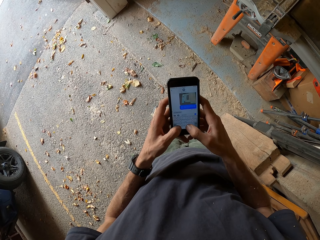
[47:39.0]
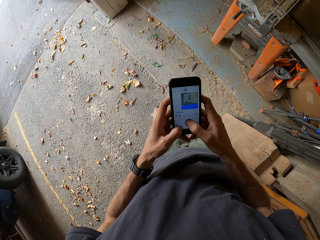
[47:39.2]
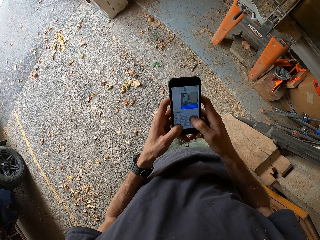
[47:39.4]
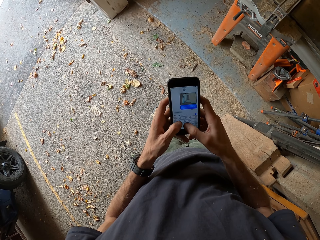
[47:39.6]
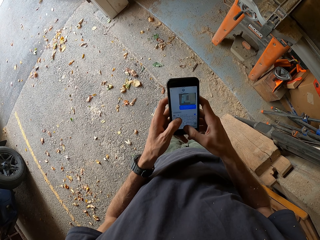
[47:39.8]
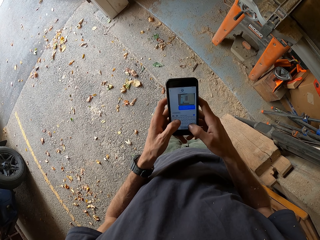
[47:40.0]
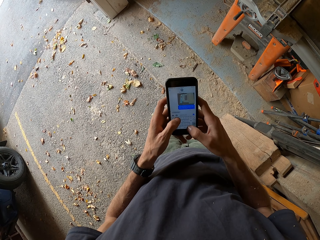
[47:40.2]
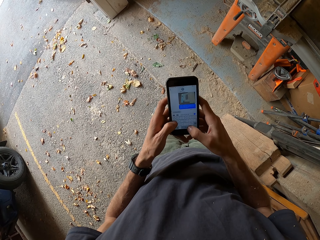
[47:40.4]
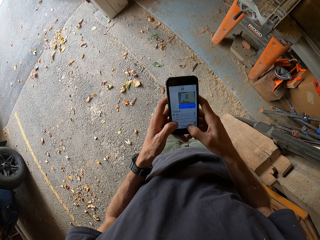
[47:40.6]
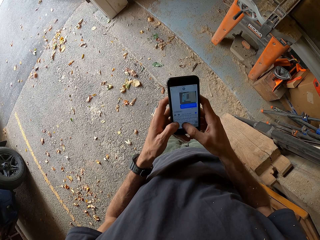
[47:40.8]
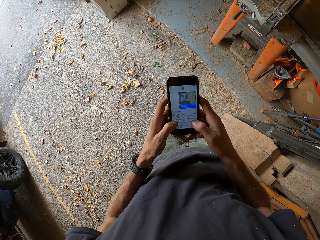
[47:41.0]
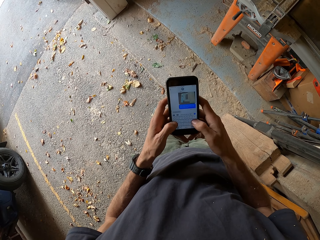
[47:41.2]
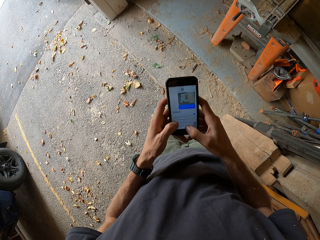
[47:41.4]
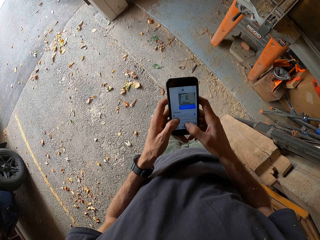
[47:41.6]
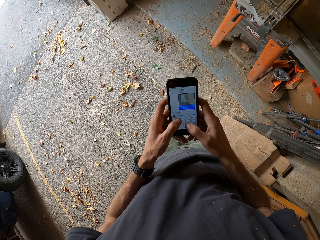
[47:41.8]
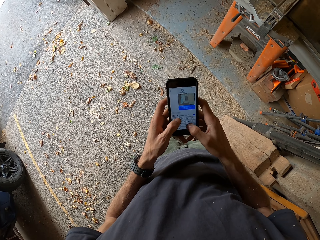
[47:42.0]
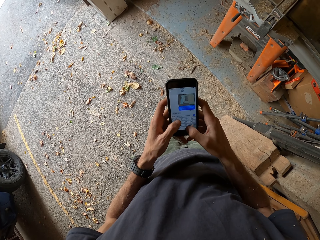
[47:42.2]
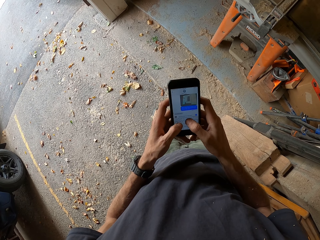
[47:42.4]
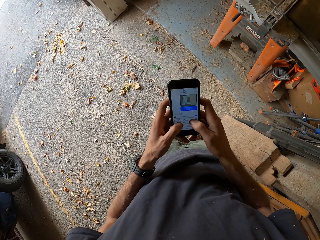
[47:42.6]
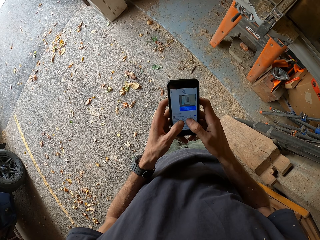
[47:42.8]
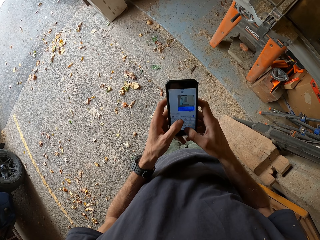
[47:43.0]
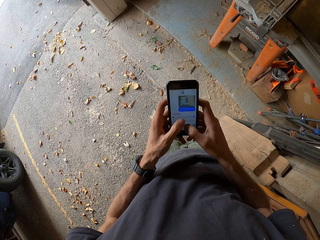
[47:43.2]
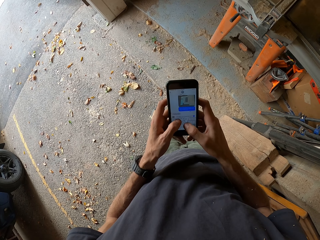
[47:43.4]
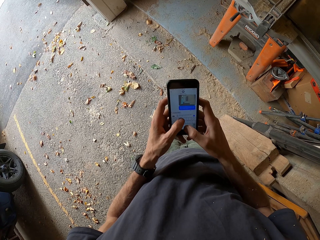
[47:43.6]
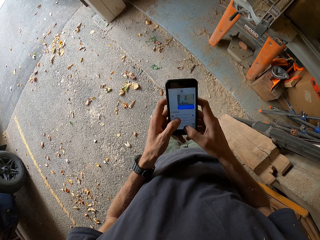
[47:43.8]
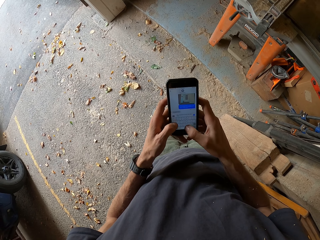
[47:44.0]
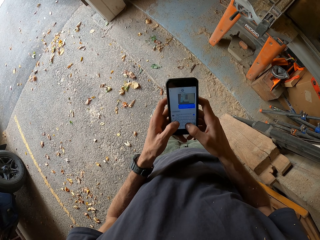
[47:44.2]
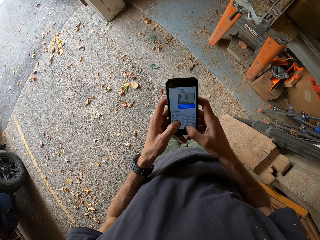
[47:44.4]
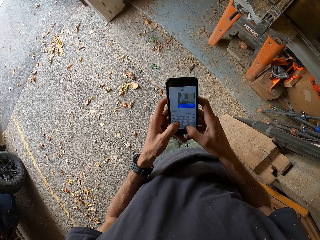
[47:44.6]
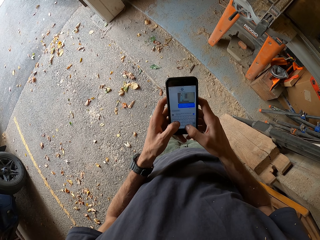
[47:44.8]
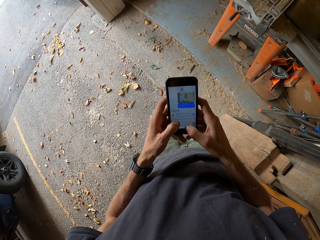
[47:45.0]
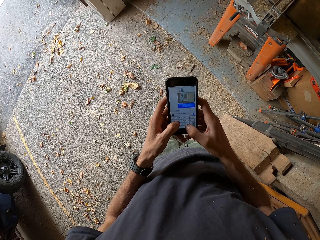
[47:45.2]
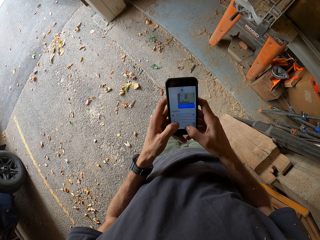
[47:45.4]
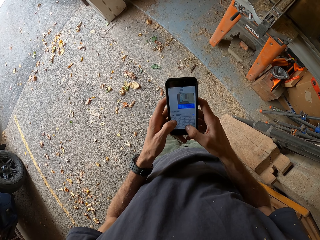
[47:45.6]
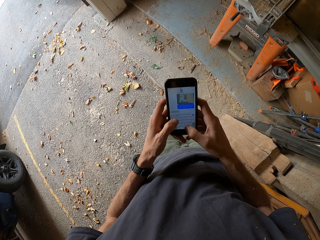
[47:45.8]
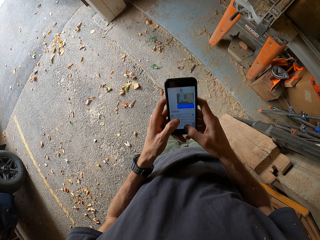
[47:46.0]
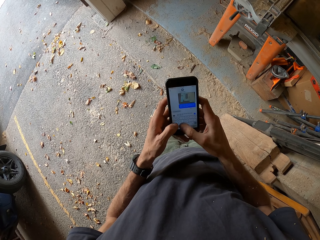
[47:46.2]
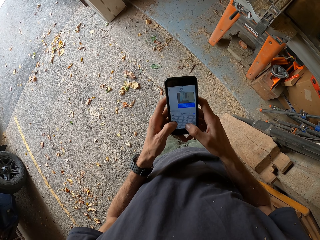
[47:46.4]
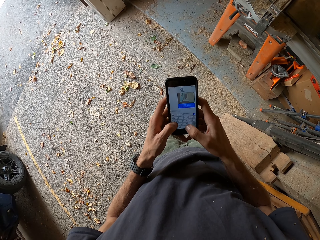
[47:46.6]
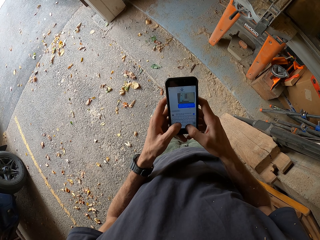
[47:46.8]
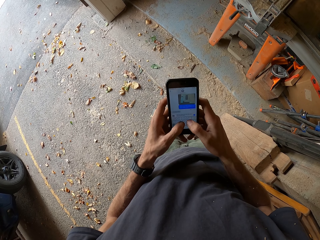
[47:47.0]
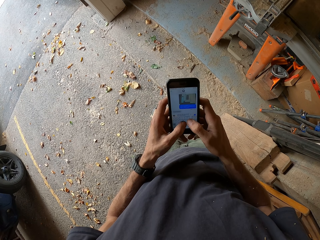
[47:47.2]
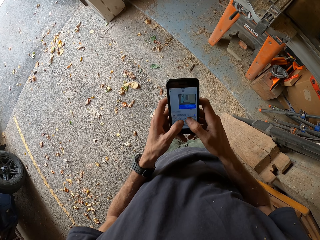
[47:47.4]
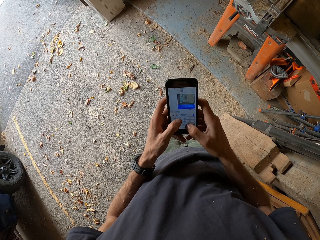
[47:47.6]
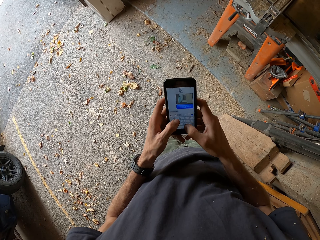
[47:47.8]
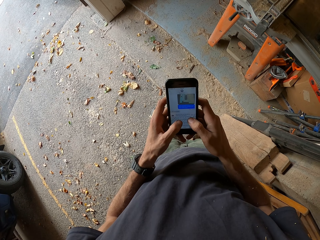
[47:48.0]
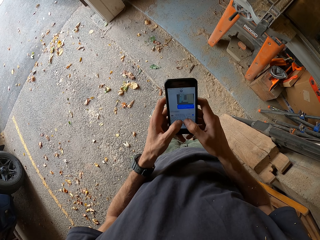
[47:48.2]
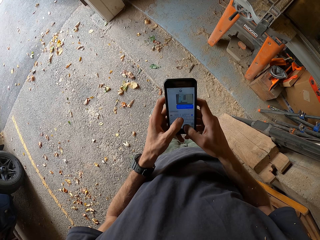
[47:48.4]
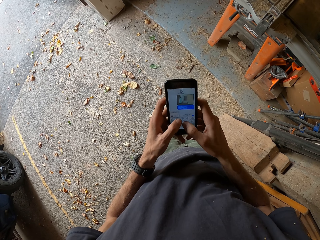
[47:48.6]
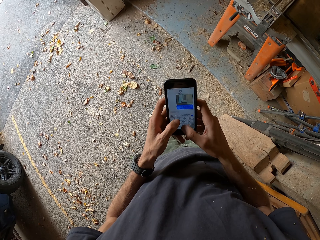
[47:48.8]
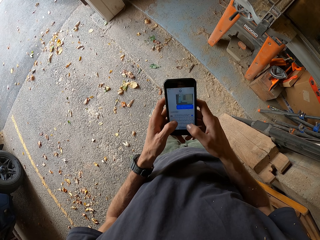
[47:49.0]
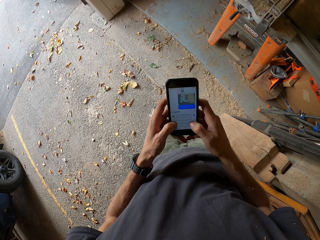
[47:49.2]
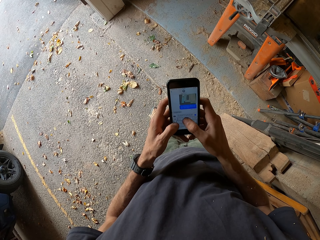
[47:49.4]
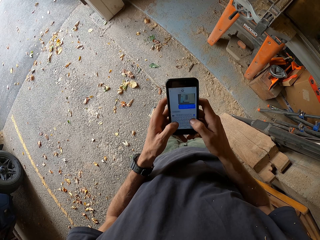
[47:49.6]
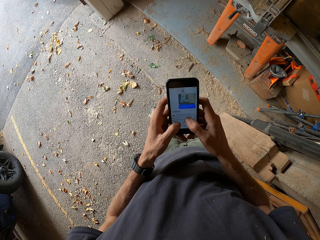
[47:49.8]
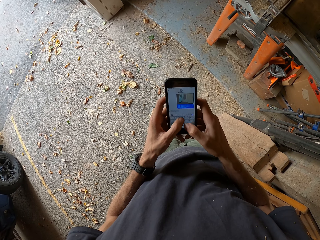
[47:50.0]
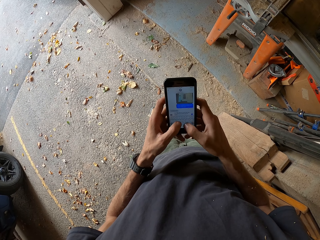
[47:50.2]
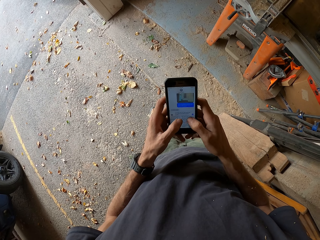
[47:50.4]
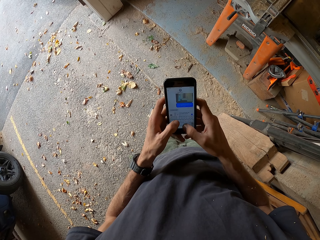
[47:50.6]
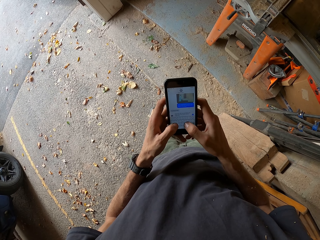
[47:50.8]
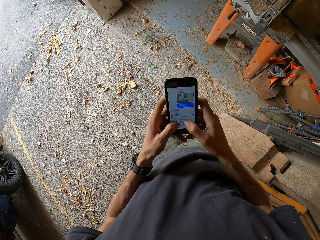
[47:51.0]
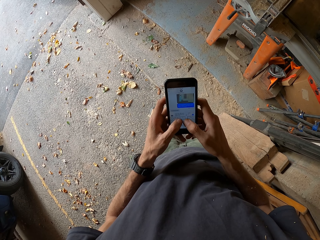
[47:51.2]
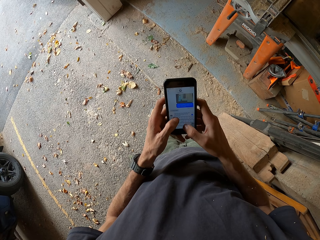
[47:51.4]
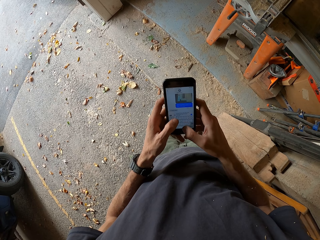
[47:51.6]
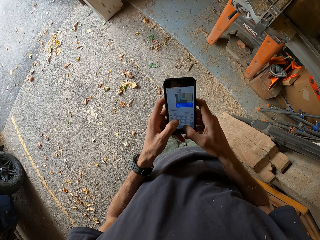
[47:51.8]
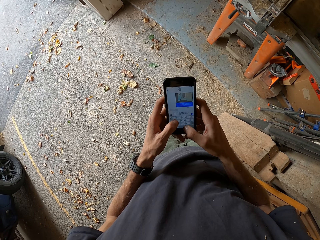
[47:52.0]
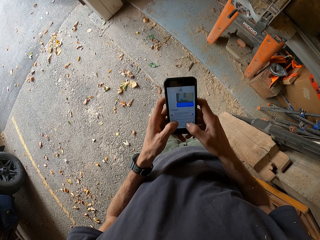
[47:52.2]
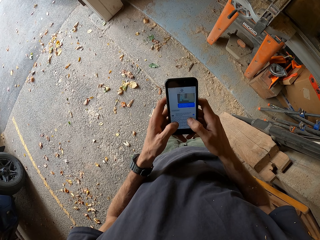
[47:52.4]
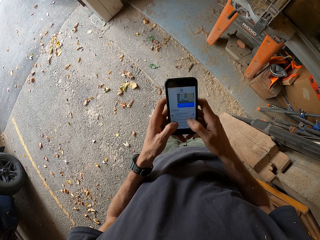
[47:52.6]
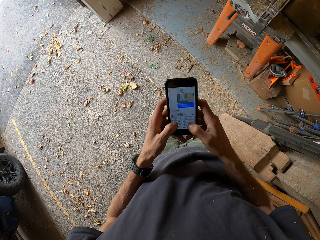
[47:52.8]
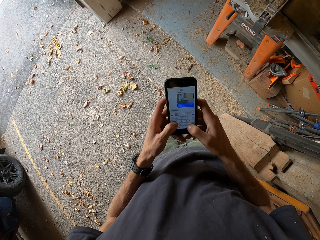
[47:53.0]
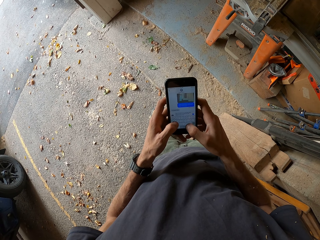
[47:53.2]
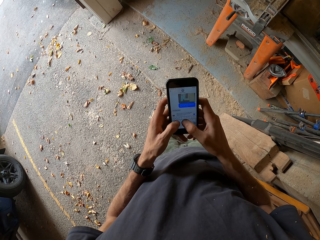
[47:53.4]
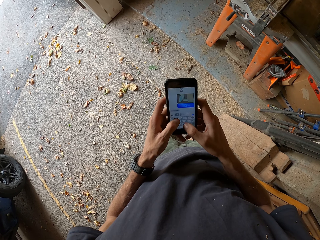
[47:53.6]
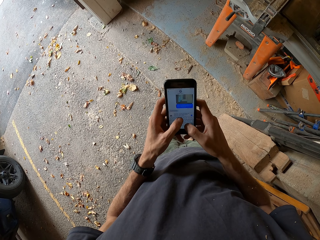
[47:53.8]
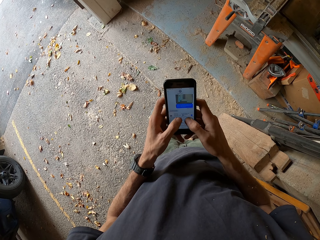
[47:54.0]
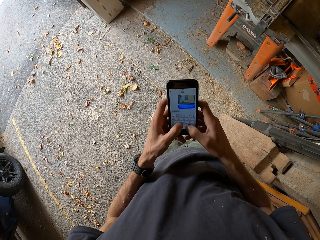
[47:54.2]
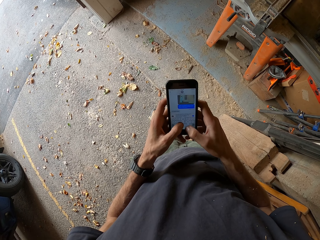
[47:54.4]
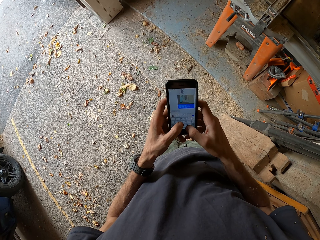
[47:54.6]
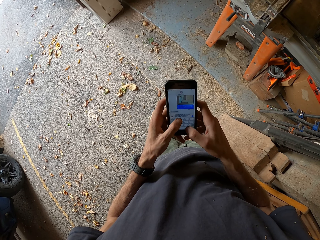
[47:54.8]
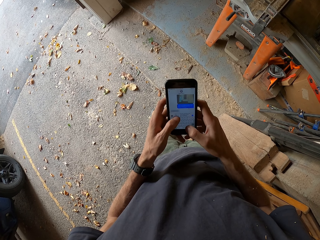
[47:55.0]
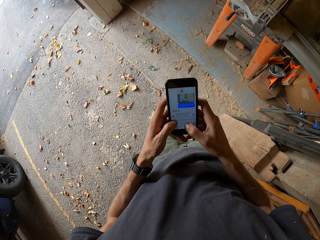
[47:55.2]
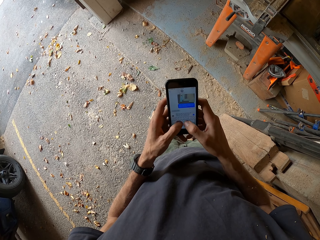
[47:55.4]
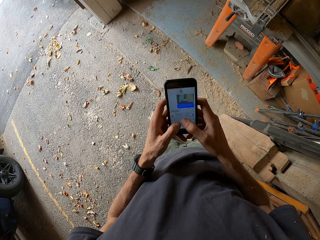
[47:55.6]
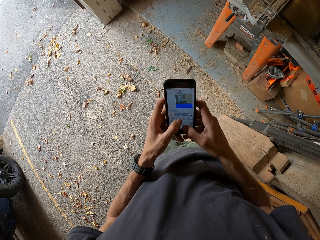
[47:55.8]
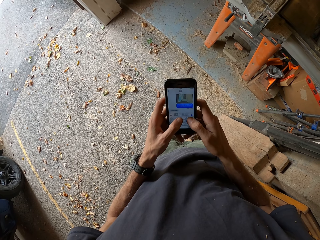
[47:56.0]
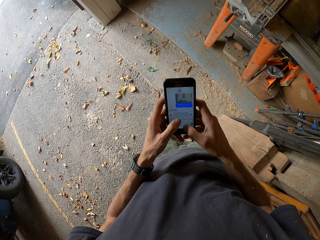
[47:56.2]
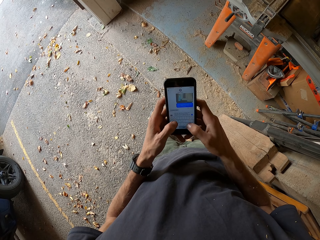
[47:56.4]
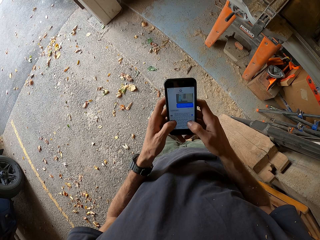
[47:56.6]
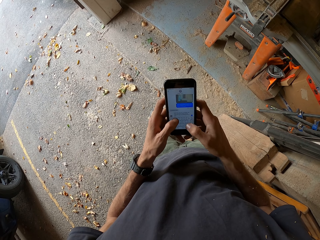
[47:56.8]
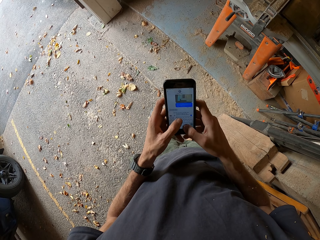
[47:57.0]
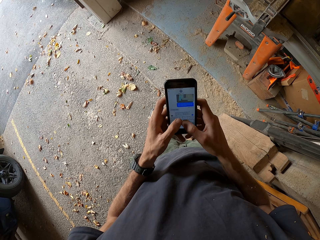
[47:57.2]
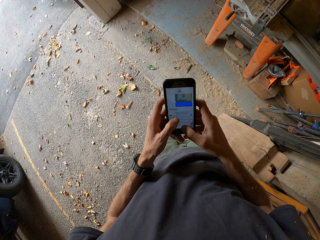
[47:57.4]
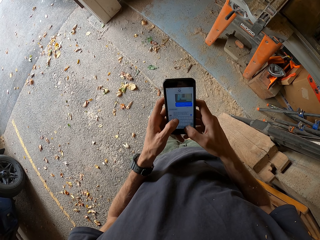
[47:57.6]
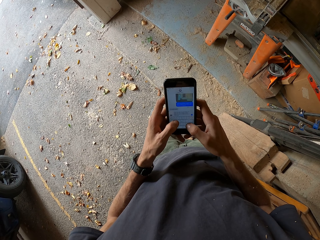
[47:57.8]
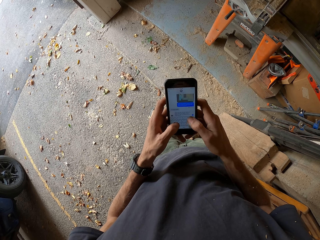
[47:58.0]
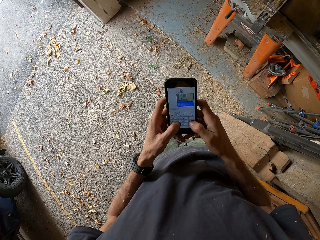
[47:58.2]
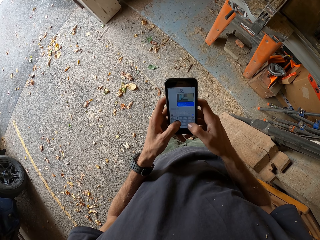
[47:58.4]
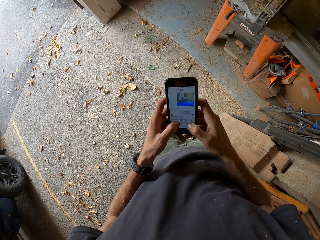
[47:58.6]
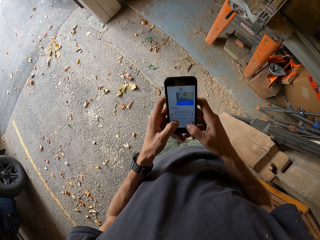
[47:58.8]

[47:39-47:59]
The camera wearer handles his phone.

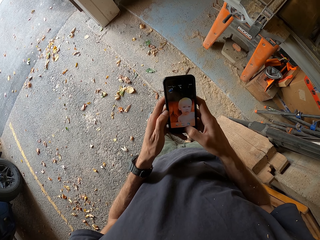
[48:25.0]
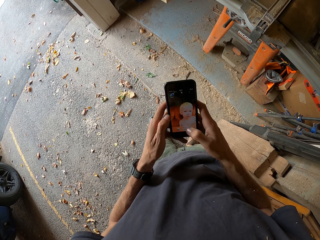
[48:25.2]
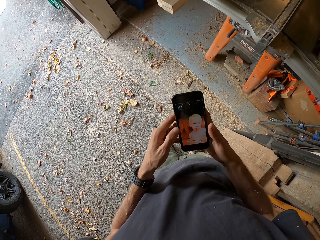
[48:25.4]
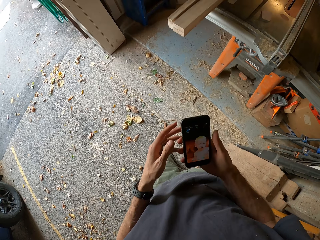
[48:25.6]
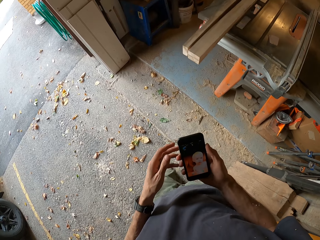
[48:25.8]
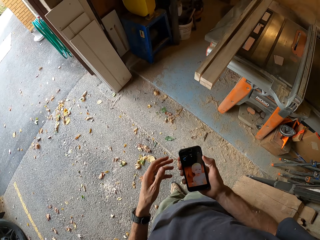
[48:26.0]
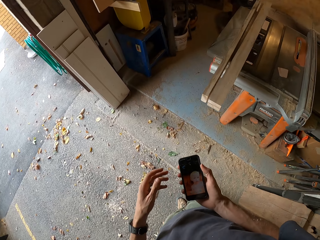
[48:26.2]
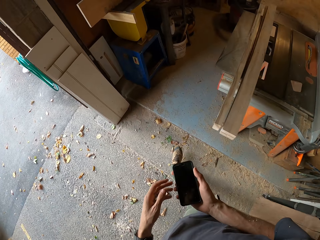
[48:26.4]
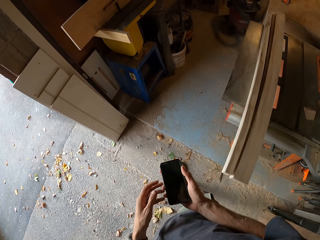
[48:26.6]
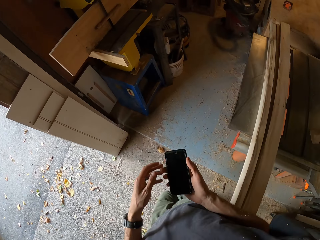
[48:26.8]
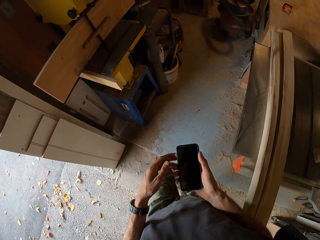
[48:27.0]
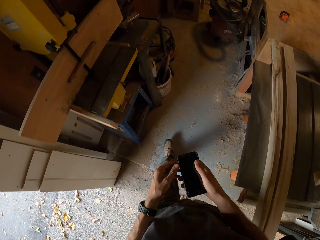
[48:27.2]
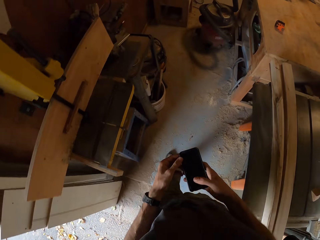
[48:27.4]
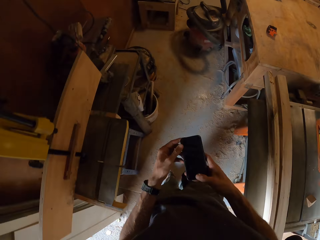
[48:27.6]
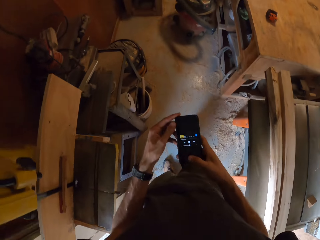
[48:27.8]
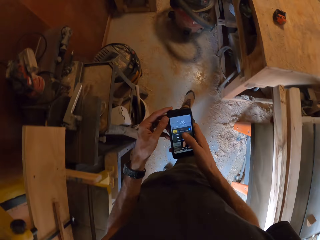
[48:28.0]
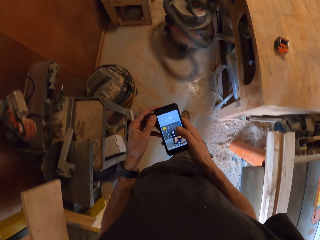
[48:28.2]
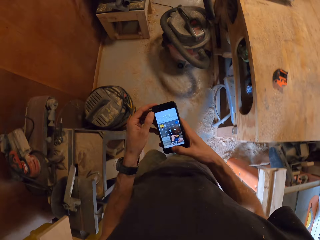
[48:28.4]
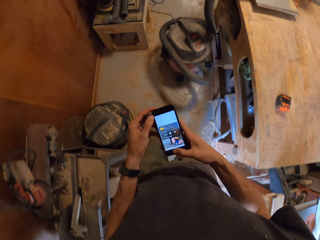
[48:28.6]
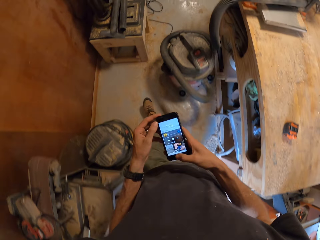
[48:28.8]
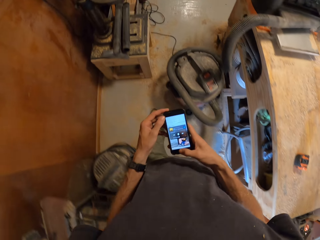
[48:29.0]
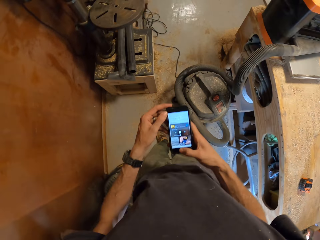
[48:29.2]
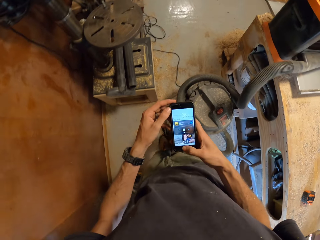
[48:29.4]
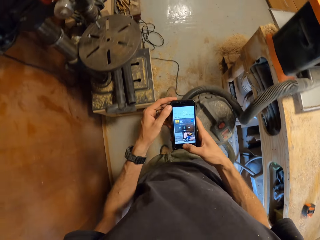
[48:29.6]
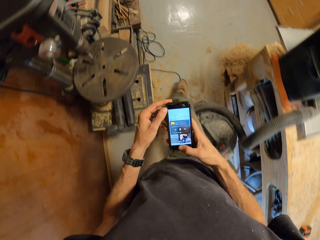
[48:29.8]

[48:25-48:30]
The camera wearer locks a phone screen. He walks around the workshop. He handles his phone.
